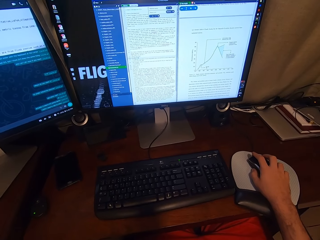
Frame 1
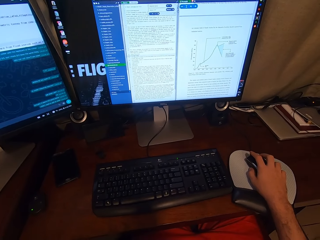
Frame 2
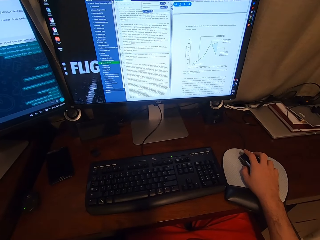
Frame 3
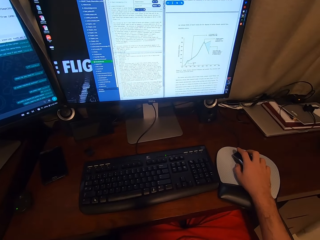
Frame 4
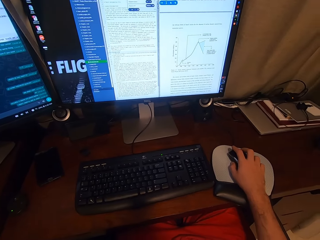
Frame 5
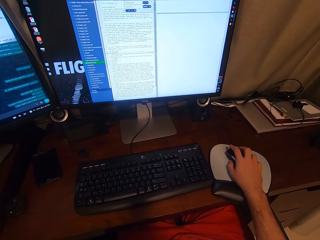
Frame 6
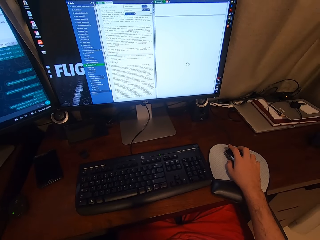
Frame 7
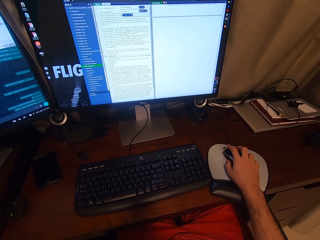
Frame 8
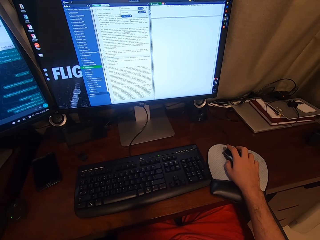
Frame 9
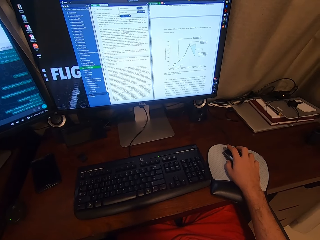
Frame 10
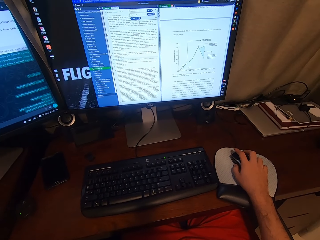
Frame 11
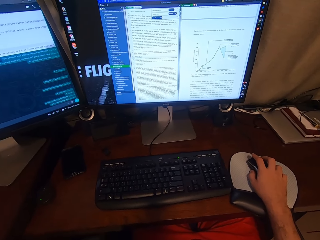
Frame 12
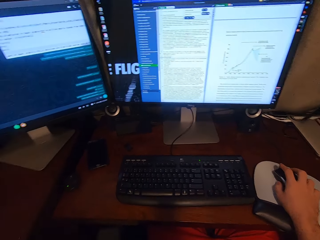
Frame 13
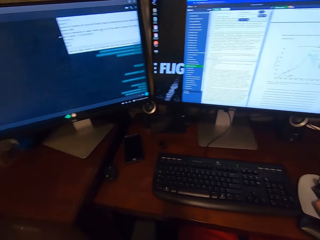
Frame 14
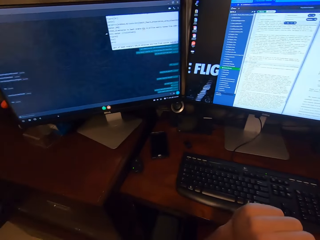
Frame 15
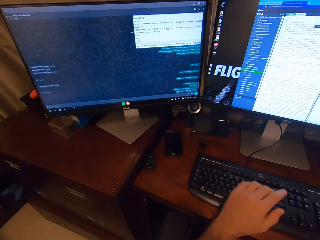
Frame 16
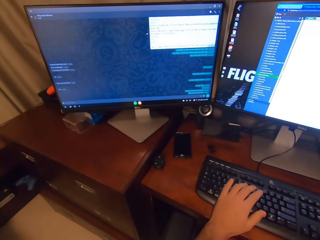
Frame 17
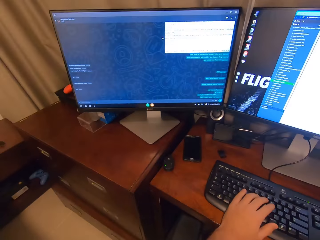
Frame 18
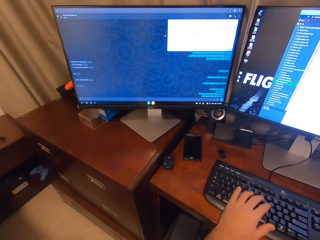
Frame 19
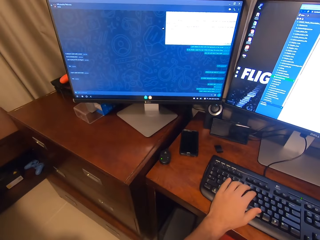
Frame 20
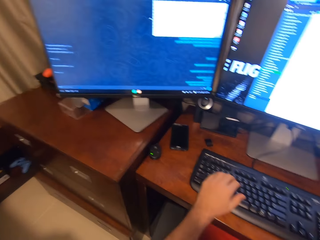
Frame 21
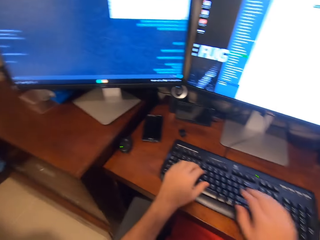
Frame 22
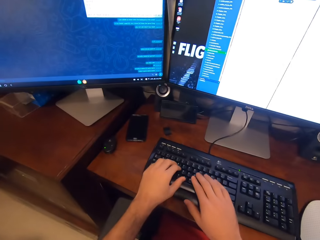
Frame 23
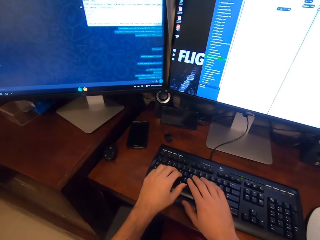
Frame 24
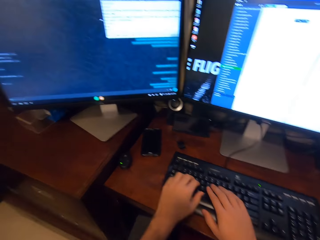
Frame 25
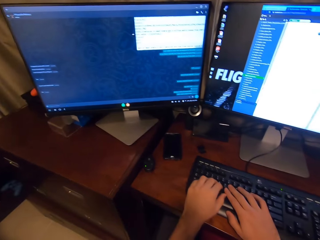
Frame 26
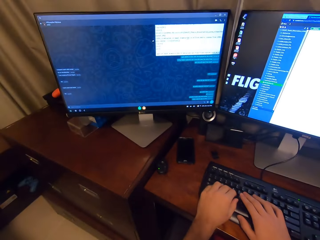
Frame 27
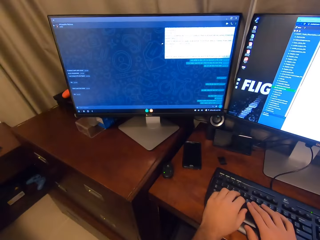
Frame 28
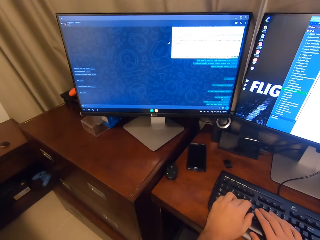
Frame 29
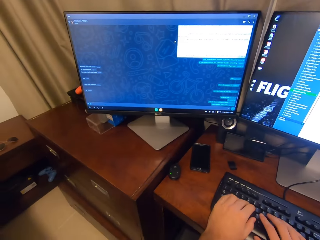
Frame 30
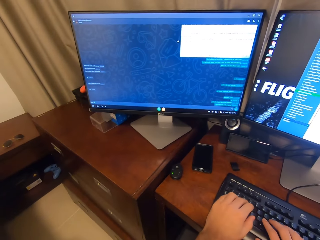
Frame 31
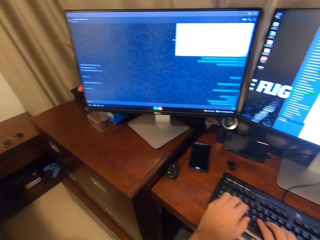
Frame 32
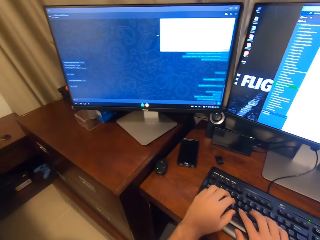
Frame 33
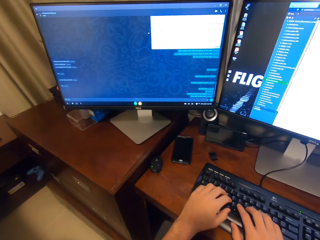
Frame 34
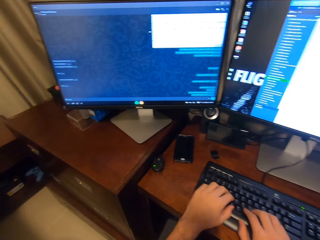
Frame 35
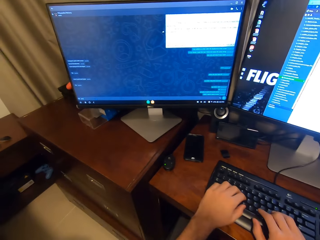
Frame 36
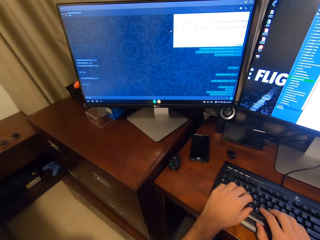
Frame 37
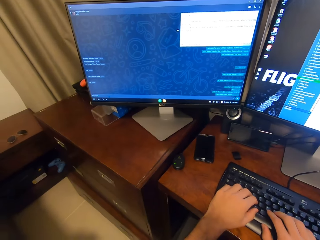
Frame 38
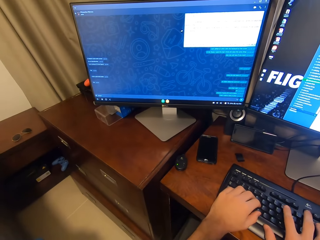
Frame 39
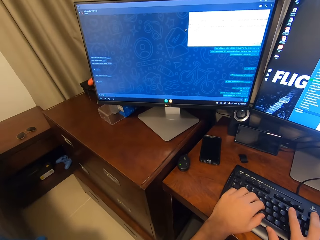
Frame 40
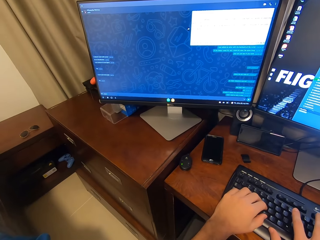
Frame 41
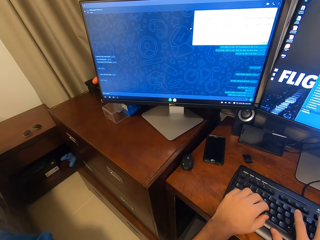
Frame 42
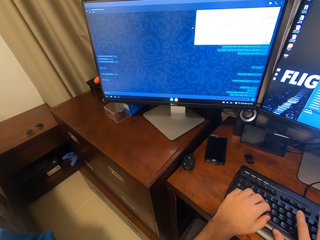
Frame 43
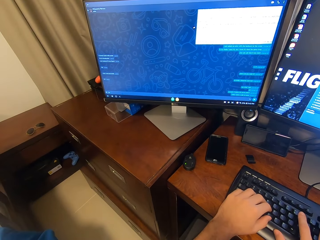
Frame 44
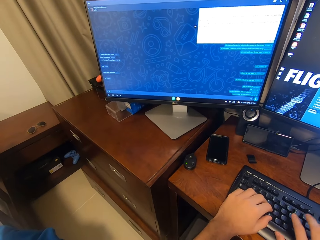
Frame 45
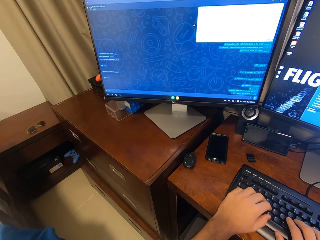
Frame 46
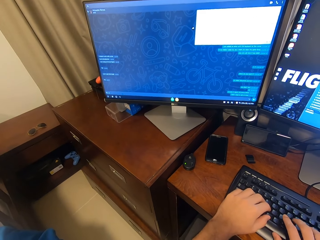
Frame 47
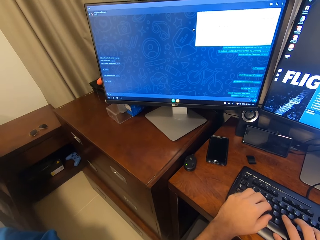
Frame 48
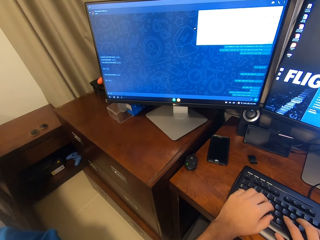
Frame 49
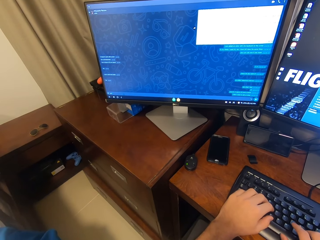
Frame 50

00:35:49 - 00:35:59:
The camera wearer scrolls the computer. He clicks on the USB mouse attached to the desktop computer with his right hand. He places his left hand on the keyboard attached to the desktop computer. He types on the keyboard attached to the desktop computer with his hands.

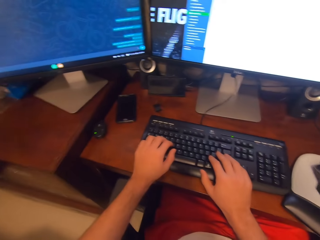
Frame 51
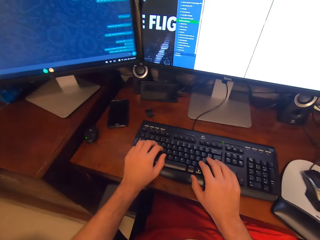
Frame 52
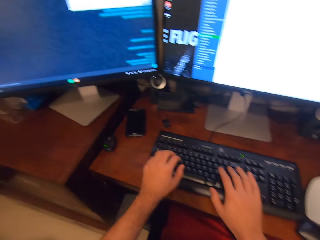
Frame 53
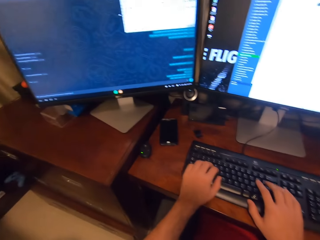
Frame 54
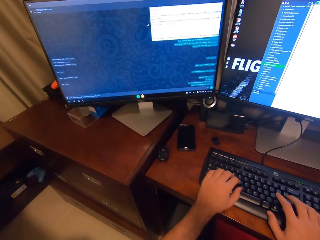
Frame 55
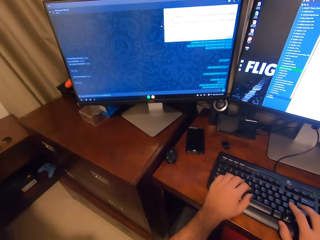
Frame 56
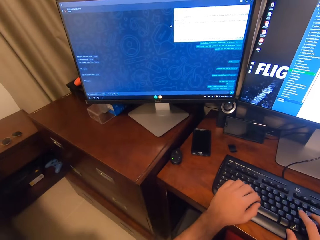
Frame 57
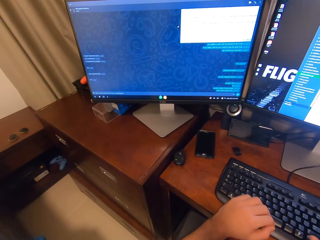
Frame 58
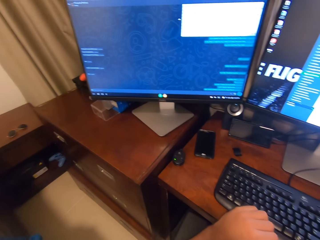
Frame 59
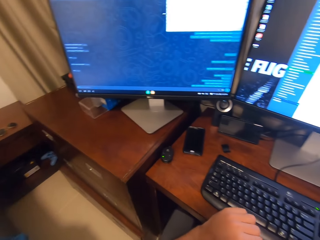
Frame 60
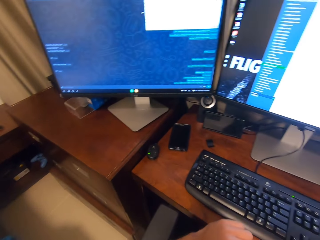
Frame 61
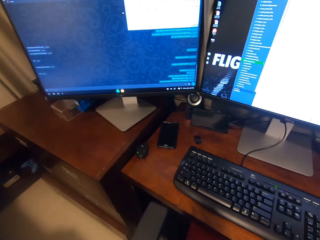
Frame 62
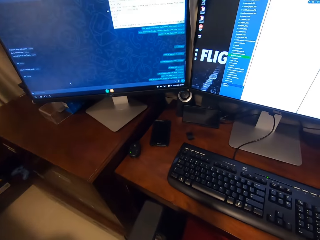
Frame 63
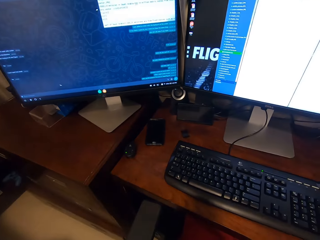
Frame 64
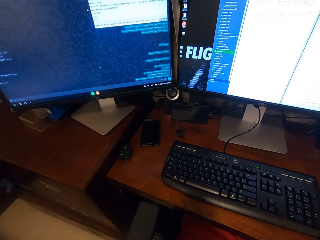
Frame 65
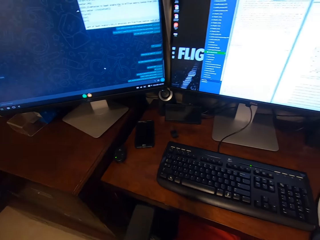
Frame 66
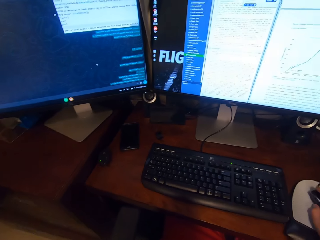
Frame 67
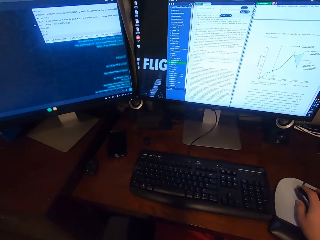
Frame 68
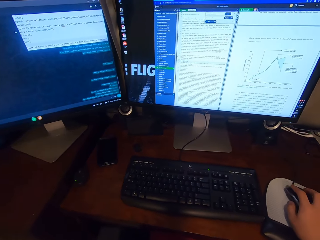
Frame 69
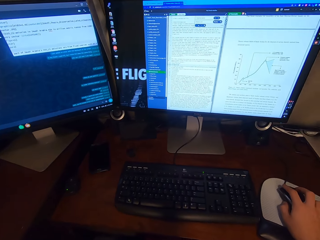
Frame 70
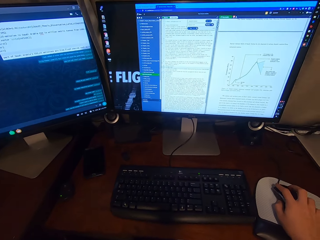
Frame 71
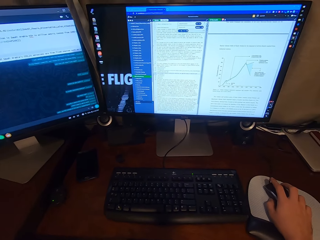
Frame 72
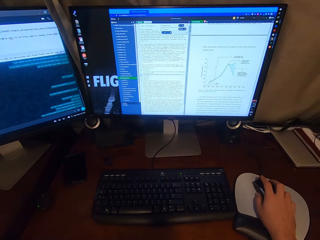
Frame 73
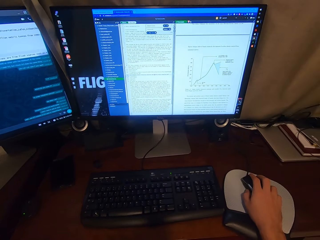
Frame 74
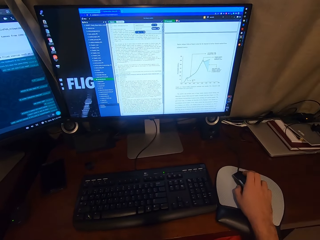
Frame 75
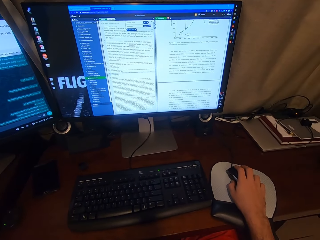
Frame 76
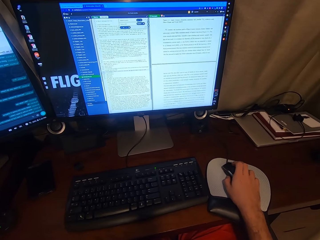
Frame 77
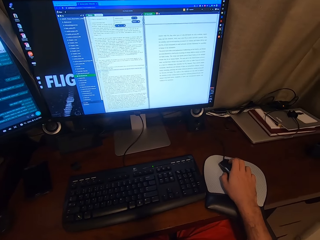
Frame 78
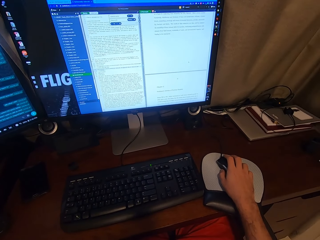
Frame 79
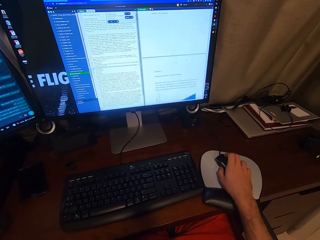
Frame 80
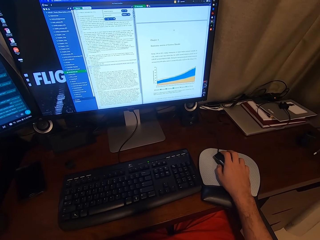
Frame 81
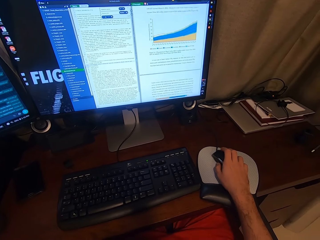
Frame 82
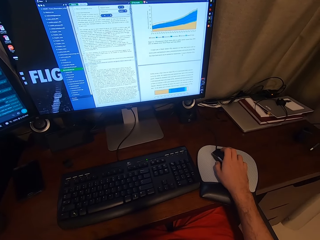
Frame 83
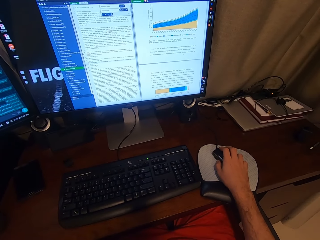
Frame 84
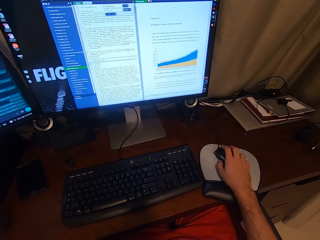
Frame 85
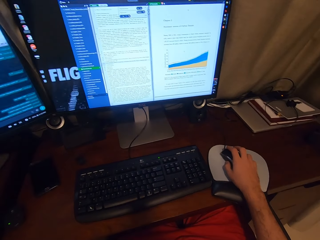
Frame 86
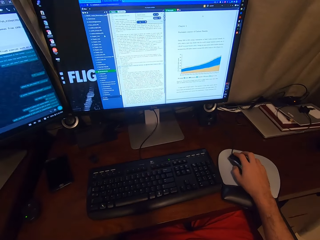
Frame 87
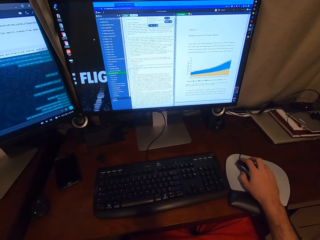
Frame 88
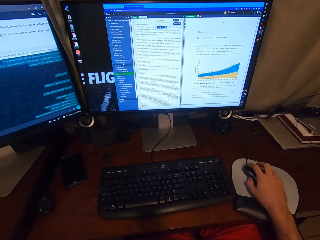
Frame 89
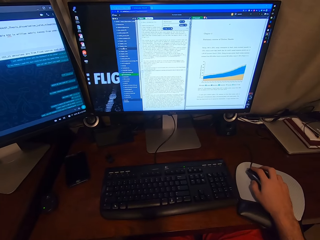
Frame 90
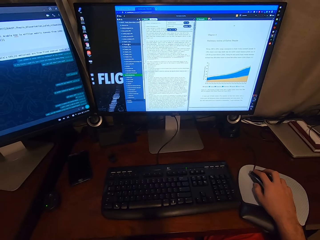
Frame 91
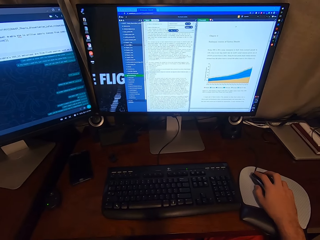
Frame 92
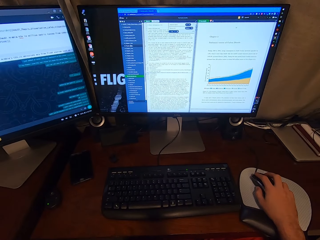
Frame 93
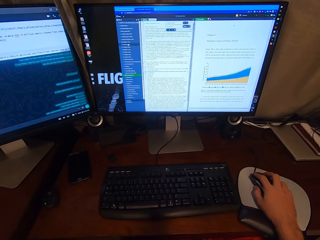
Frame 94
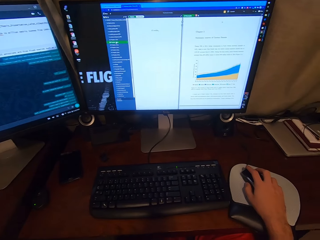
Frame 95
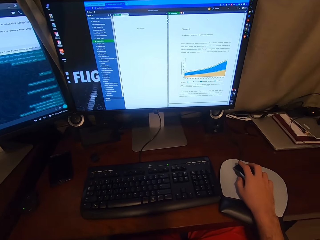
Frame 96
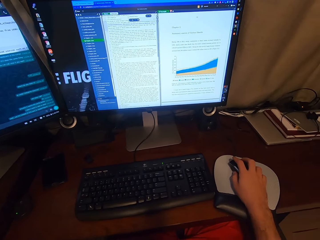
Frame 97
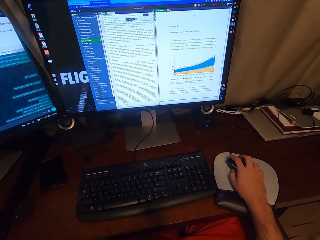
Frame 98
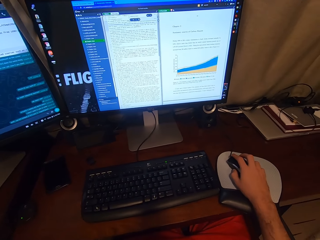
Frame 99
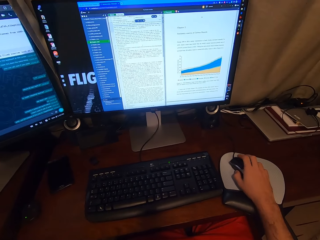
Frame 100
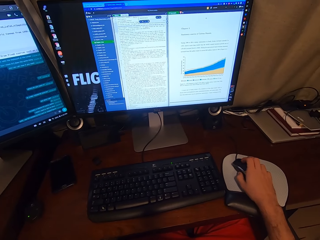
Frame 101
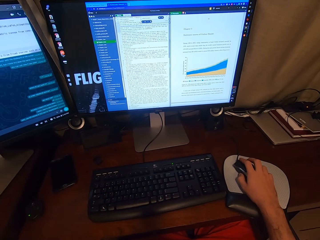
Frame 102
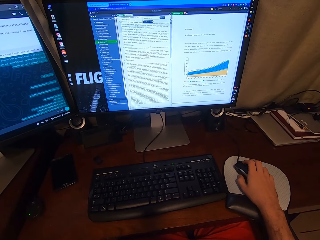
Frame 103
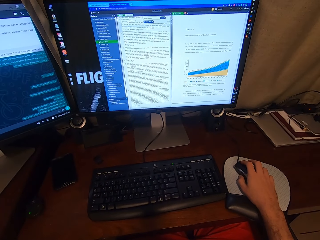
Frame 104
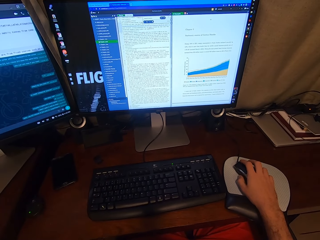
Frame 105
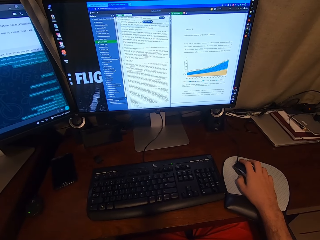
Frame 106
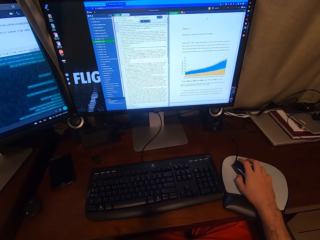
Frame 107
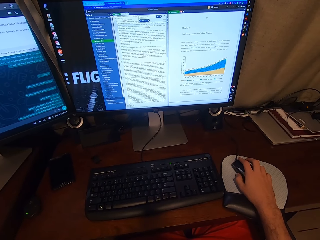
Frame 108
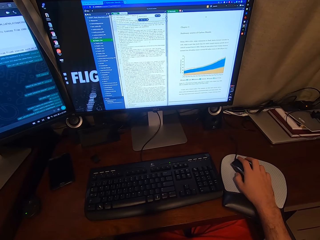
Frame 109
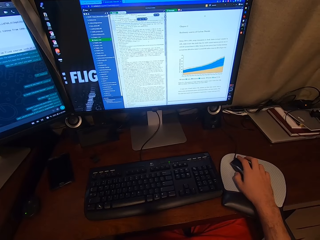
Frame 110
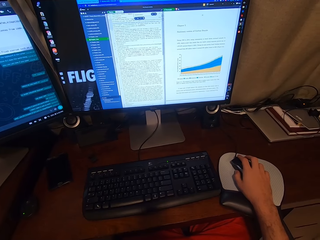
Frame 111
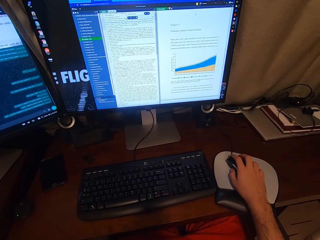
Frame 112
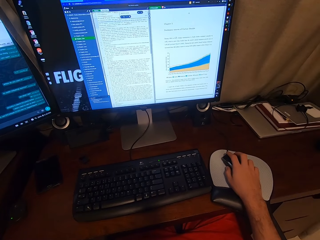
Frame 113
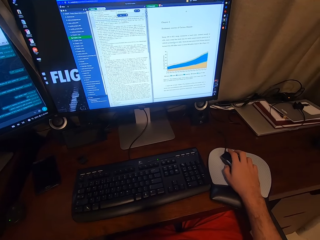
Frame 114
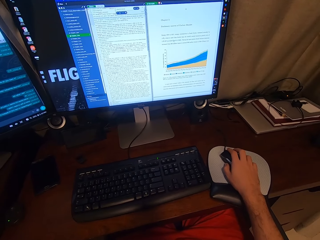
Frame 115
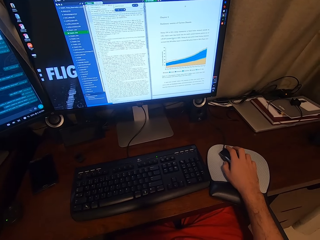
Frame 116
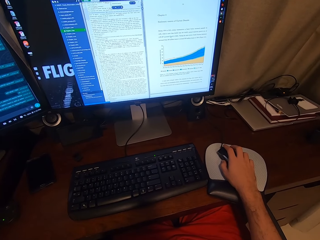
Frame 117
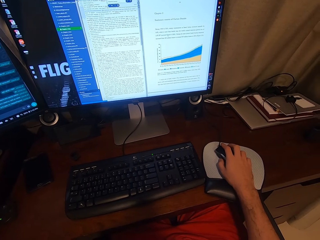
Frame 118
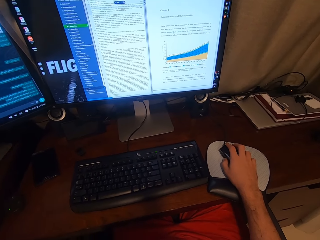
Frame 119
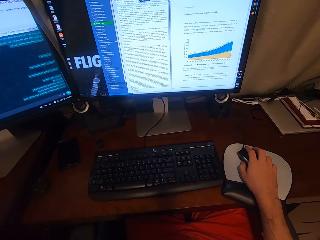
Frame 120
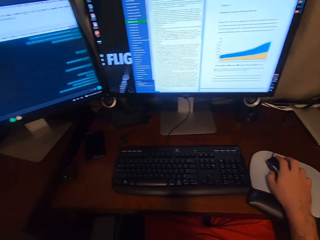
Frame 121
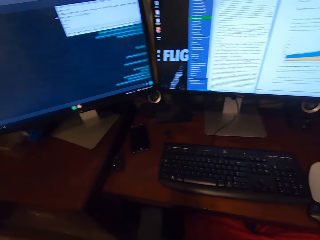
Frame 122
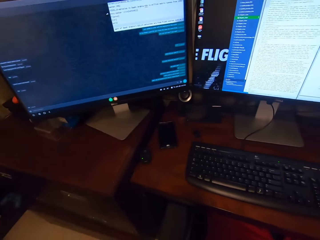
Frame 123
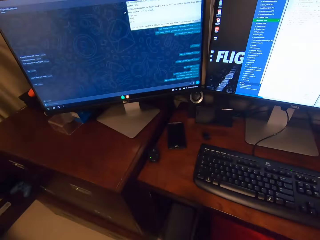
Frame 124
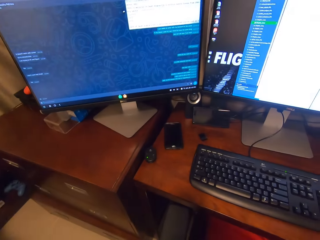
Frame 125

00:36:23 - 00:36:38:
The camera wearer removes his hands from the keyboard attached to the desktop computer. He holds a USB mouse attached to the desktop computer with his right hand. He clicks on the USB mouse attached to the desktop computer with his right hand. He scrolls on the USB mouse attached to the desktop computer with his right hand. He clicks on the USB mouse attached to the desktop computer with his right hand. He scrolls on the USB mouse attached to the desktop computer with his right hand.
